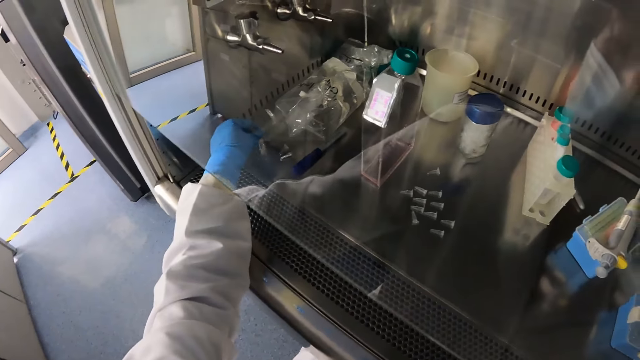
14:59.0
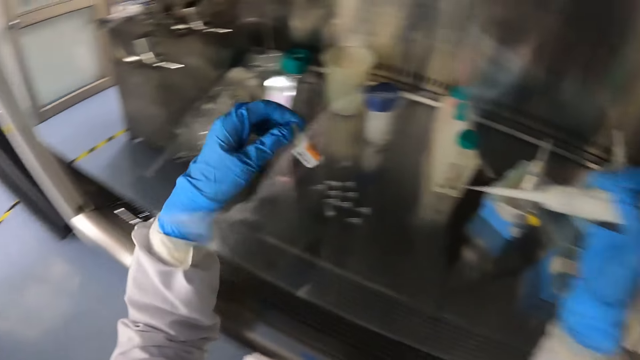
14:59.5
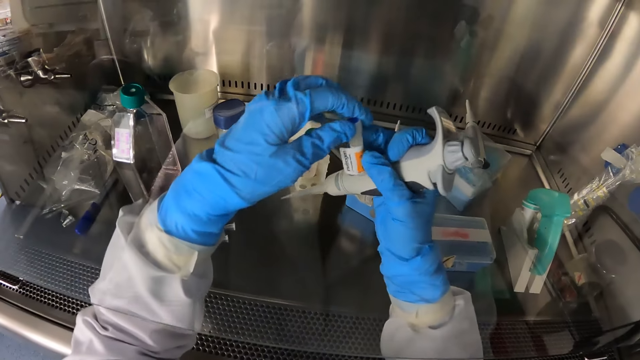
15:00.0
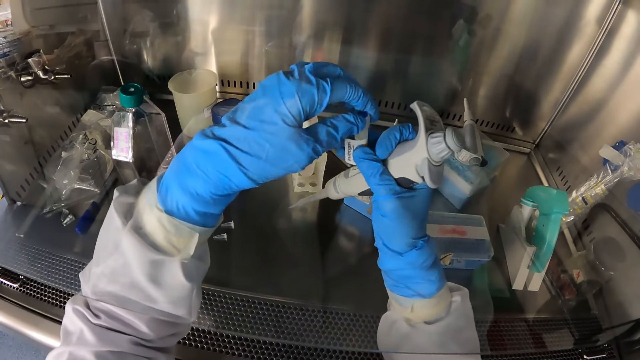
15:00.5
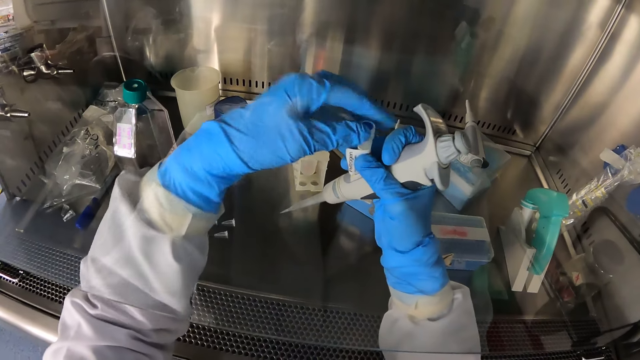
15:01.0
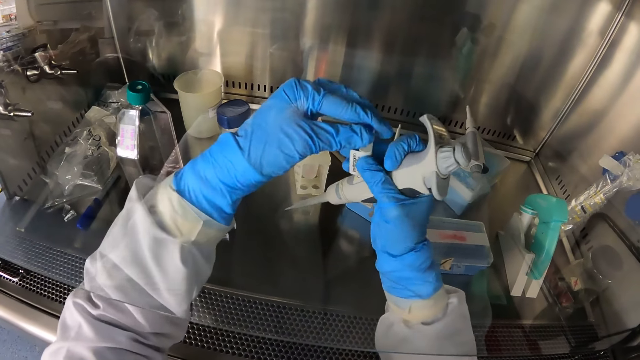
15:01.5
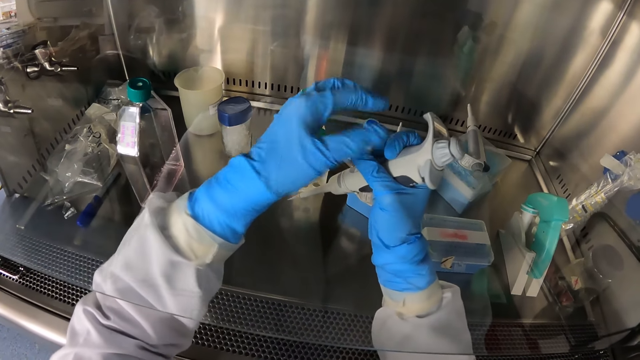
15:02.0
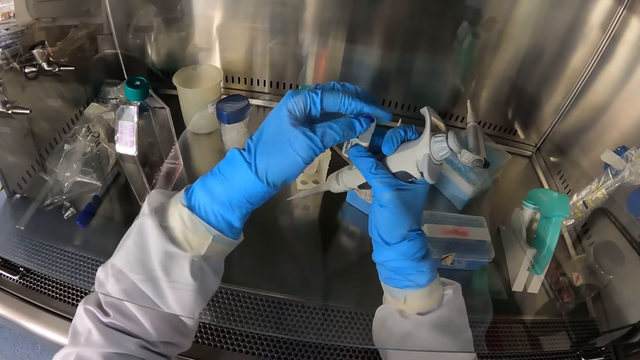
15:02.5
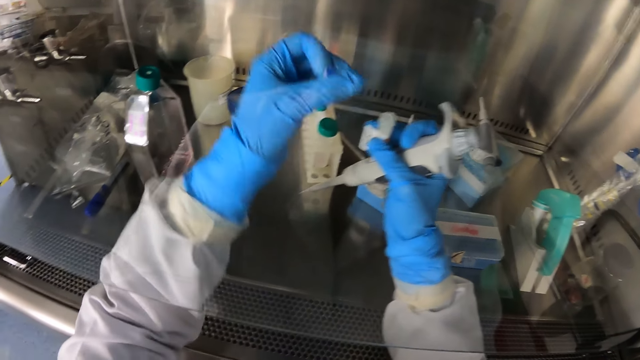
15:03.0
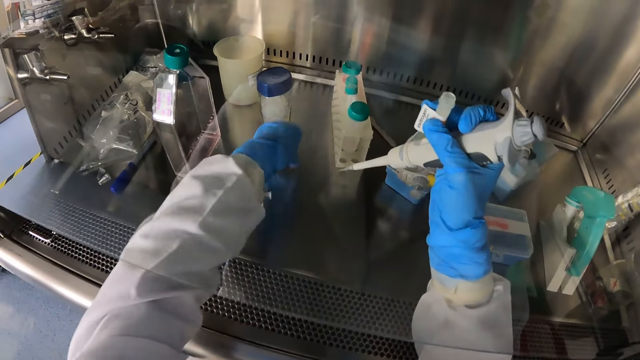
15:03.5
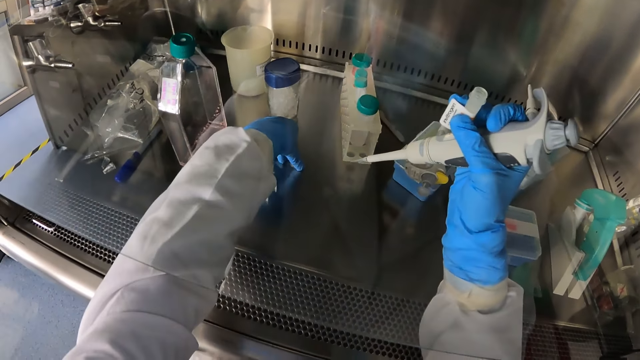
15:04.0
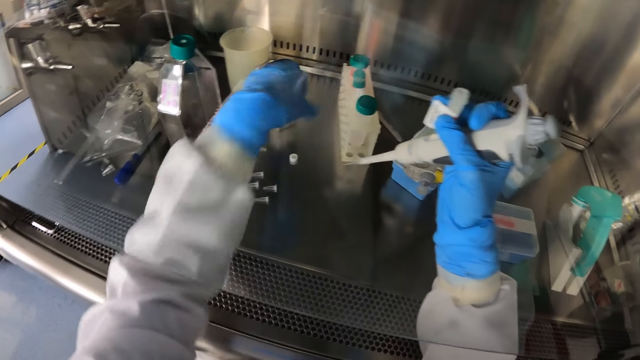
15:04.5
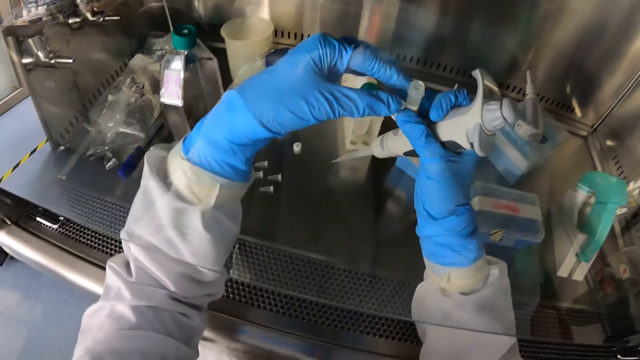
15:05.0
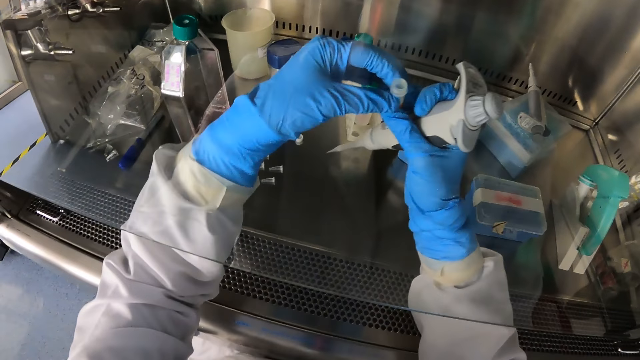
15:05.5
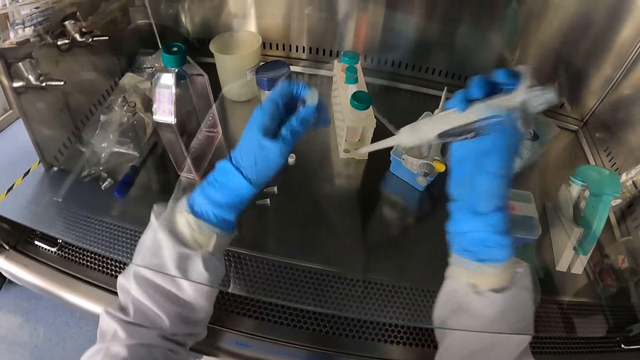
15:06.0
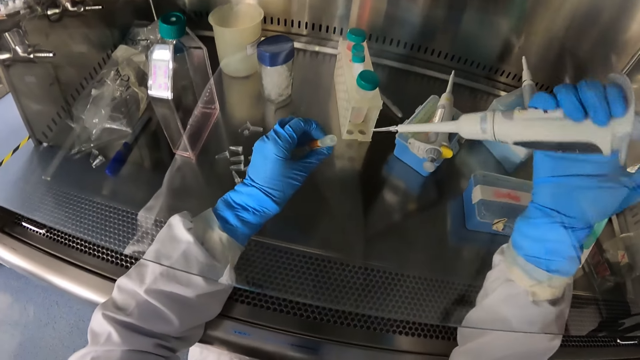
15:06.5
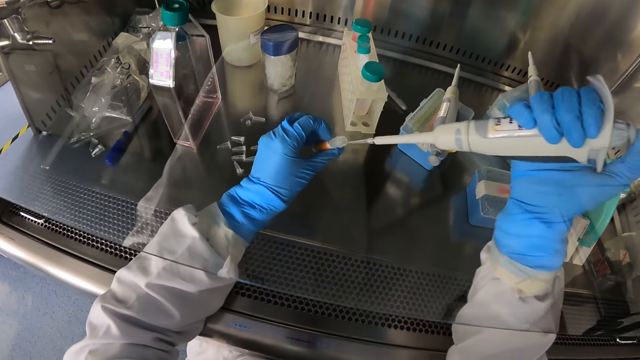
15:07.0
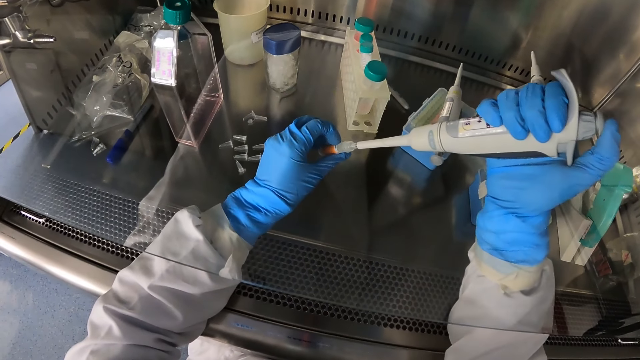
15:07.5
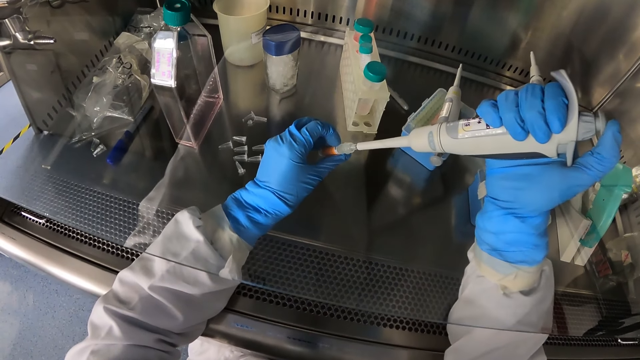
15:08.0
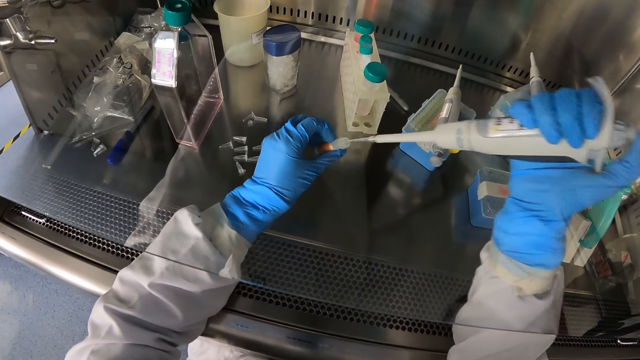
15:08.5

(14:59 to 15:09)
The camera wearer picks a sterile bottle from the table with his left hand. He opens the sterile bottle with his left hand. He drops the cover of the sterile bottle on the table with his left hand. He takes the sterile bottle from his right hand with his left hand. He puts the pipette in the sterile bottle. He collects the liquid.

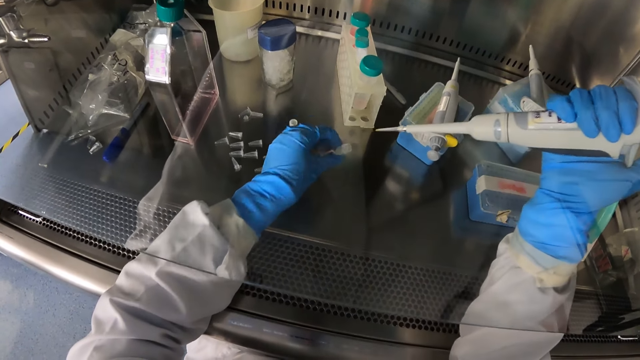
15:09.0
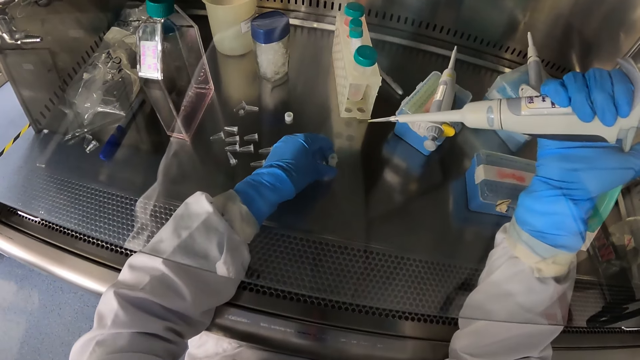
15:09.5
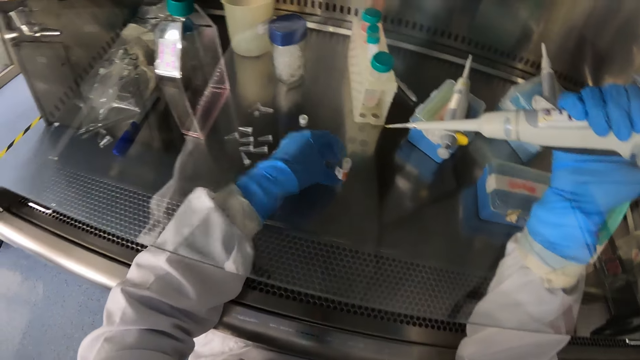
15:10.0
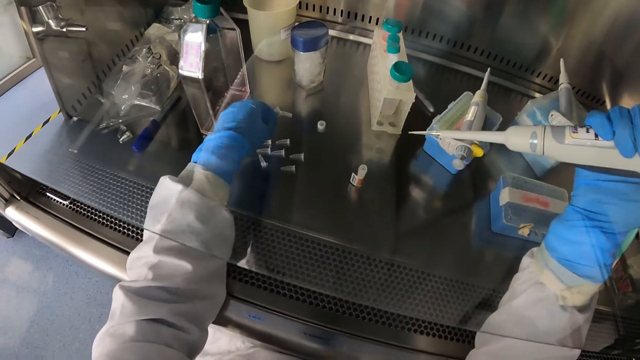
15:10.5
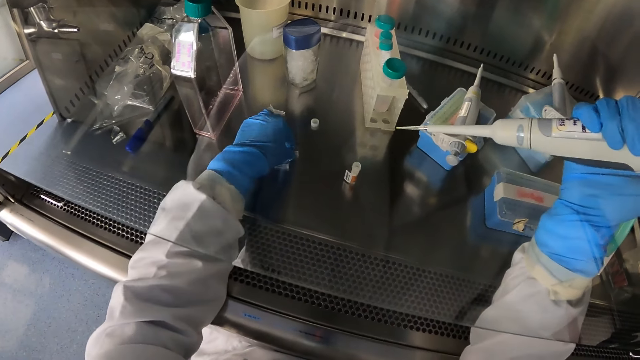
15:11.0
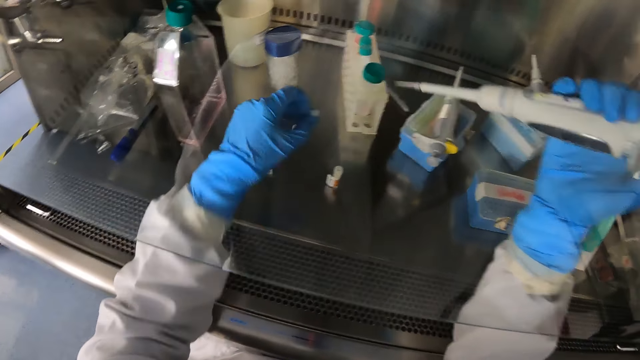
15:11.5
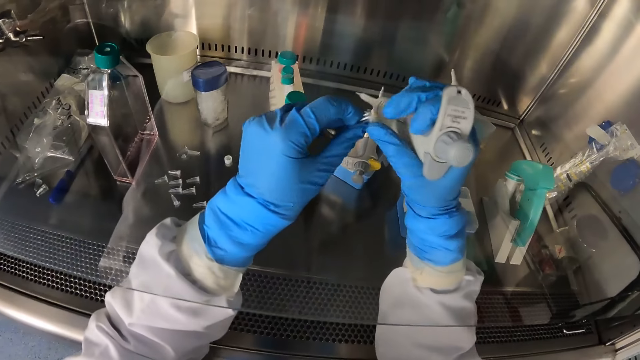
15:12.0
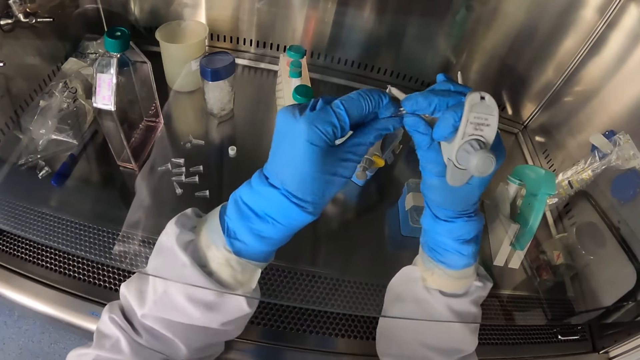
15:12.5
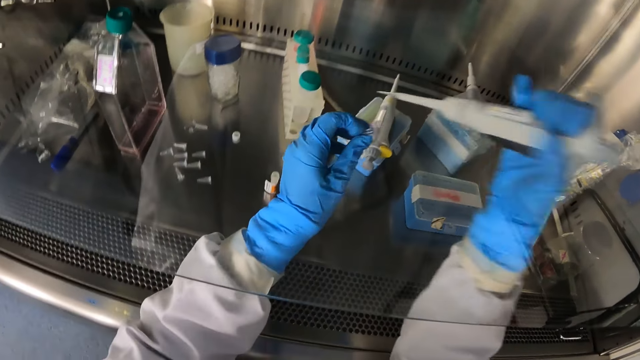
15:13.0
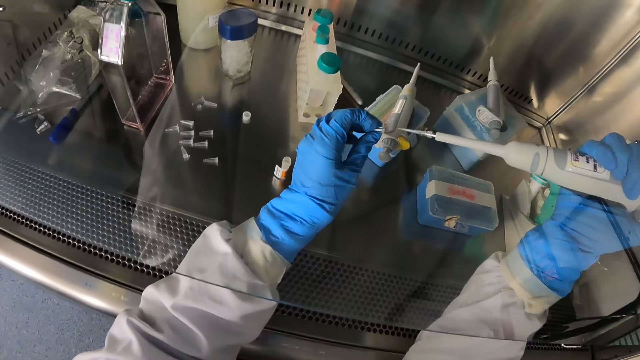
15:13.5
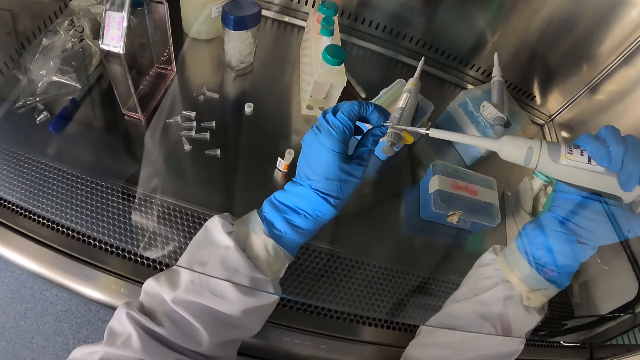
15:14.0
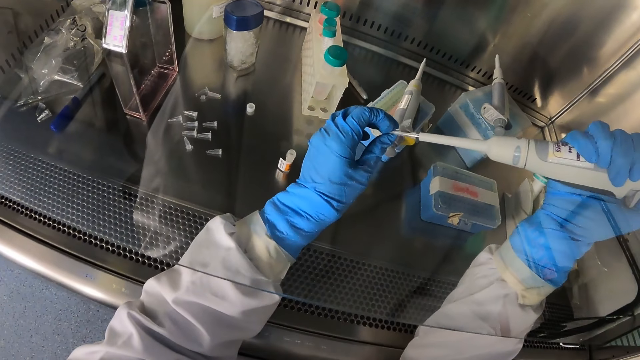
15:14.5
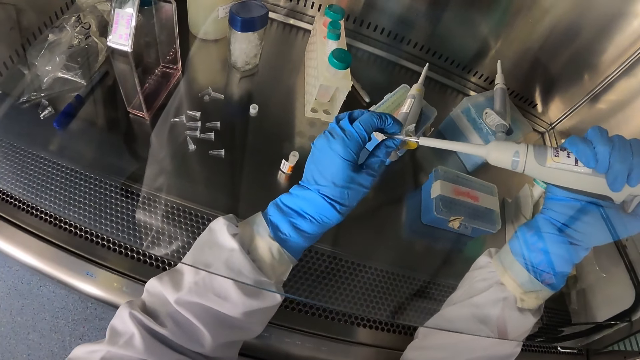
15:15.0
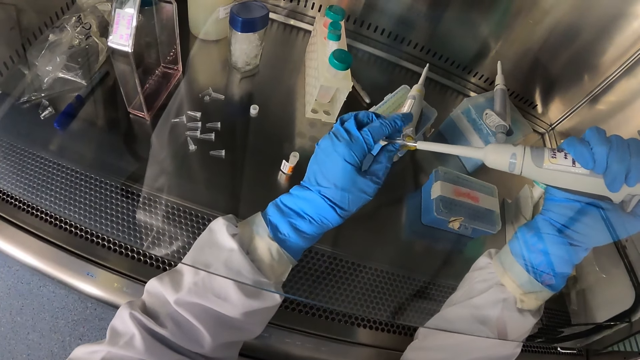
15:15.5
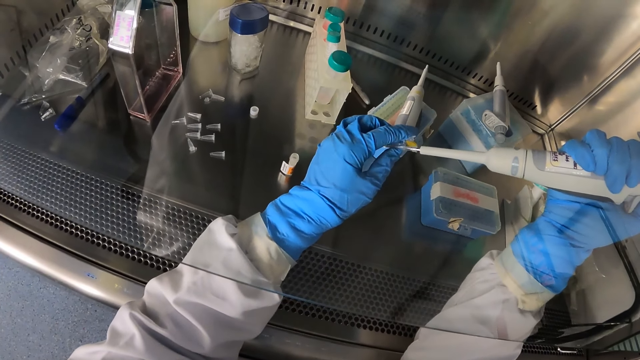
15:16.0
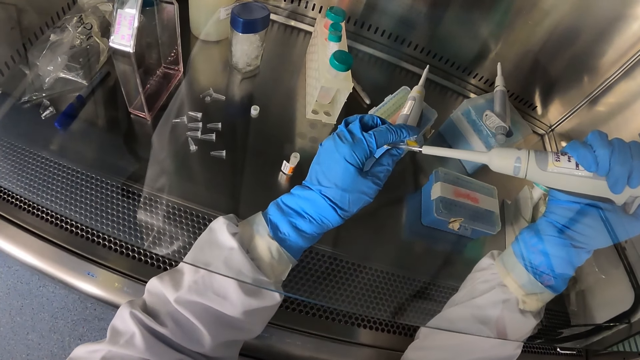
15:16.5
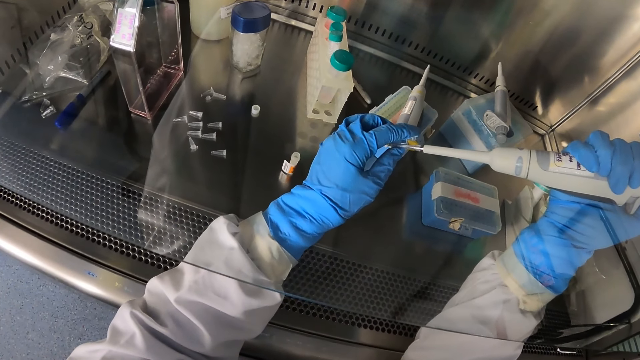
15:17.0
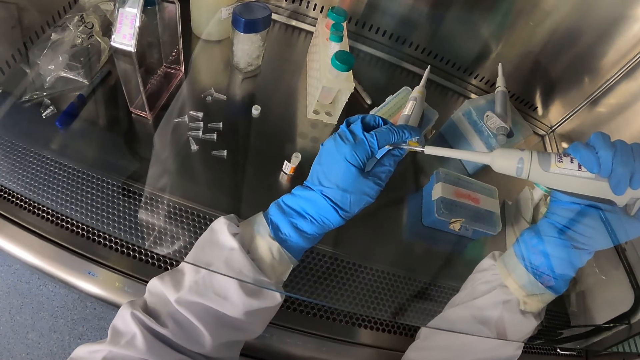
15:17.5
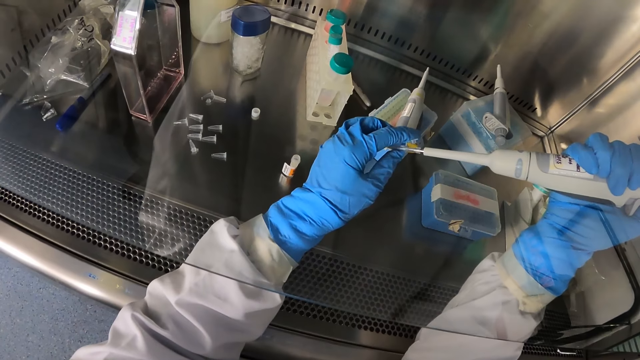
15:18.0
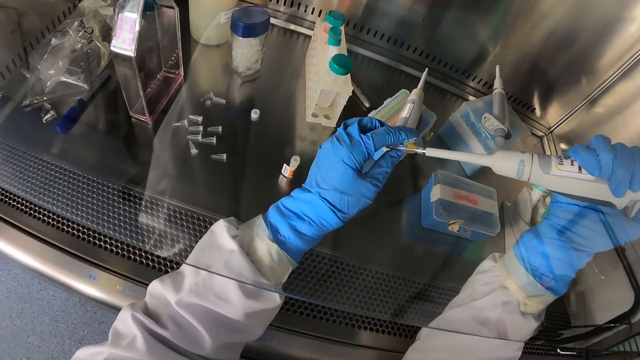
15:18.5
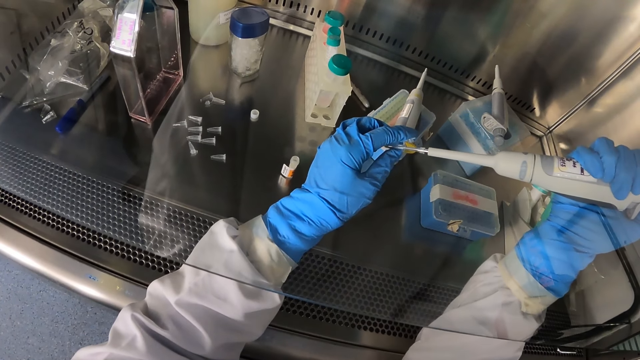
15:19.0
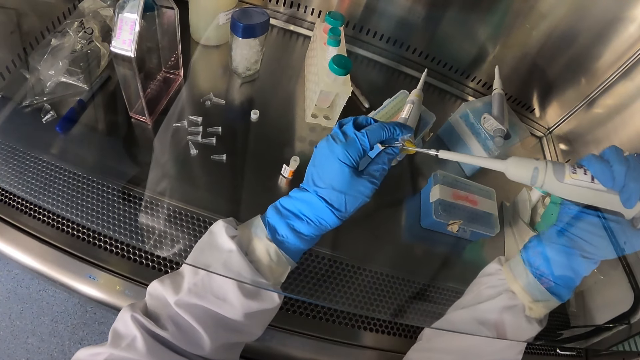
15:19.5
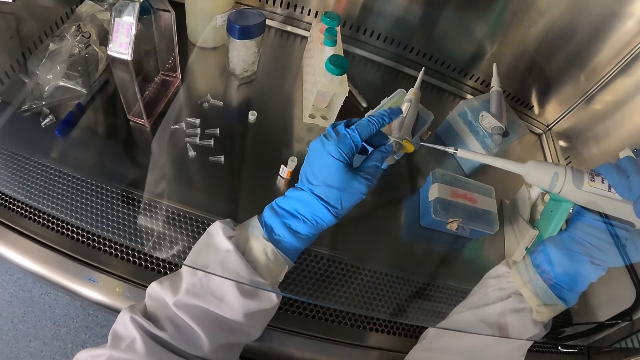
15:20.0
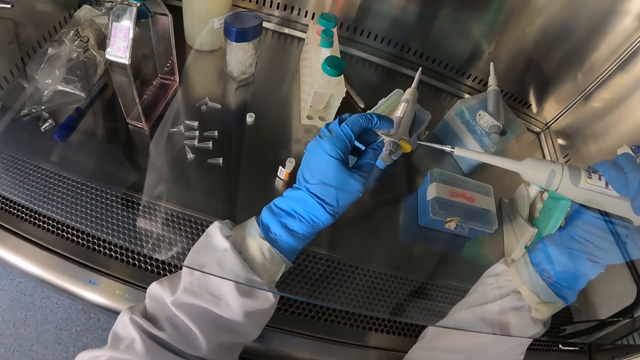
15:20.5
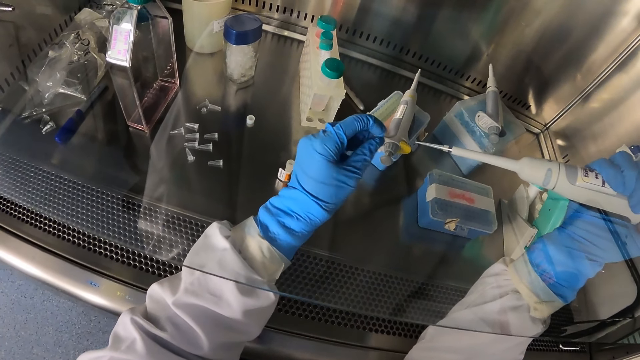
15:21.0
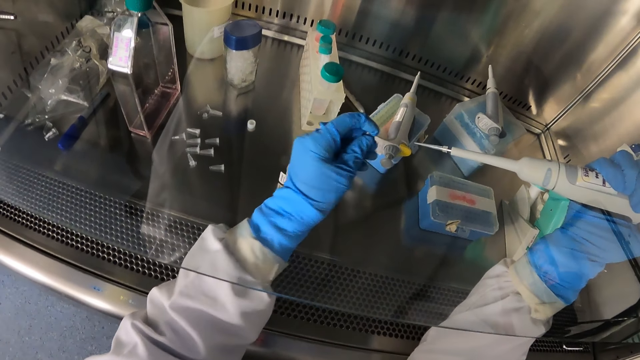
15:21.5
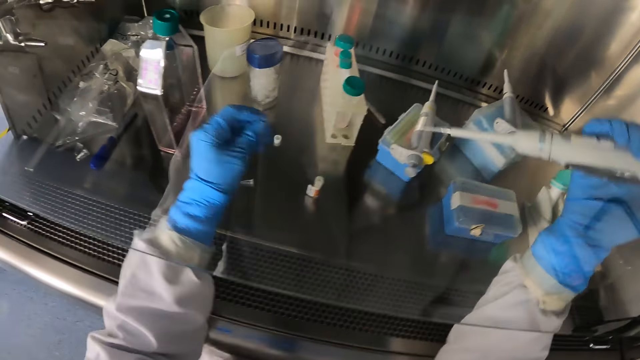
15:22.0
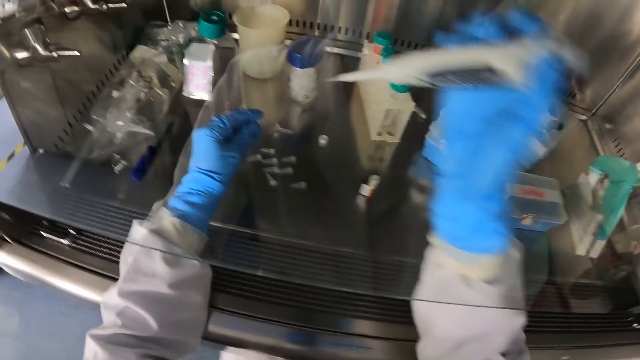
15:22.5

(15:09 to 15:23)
The camera wearer drops the sterile bottle on the table with his left hand. He picks a microcentrifuge tube from the table with his left hand. He opens the microcentrifuge tube with his hands. He fills the microcentrifuge tube with the pipette. He closes the microcentrifuge tube with his left hand.
